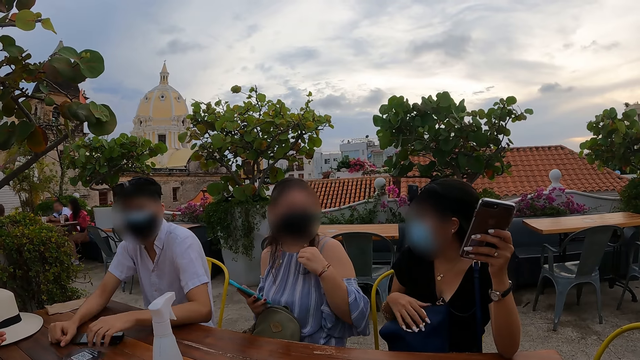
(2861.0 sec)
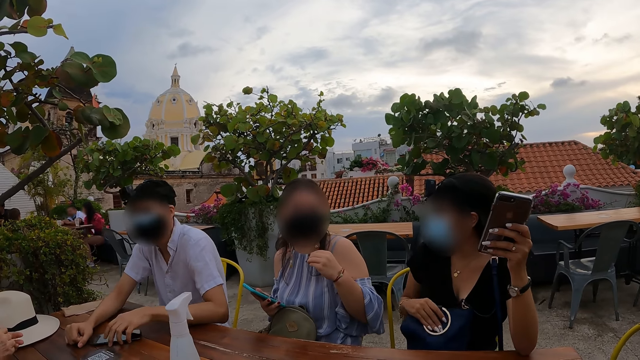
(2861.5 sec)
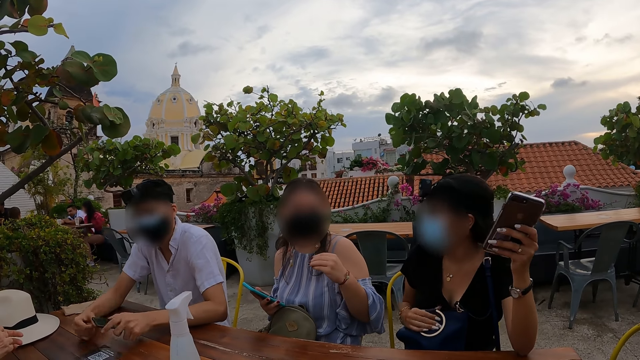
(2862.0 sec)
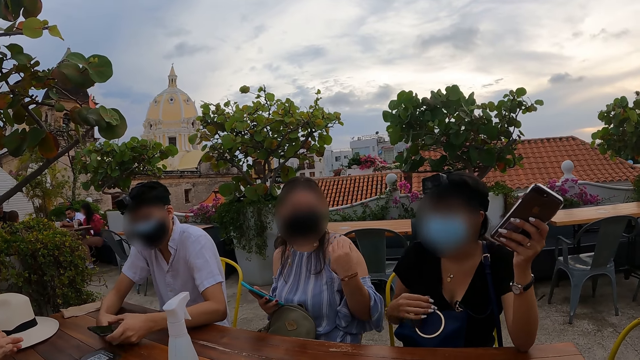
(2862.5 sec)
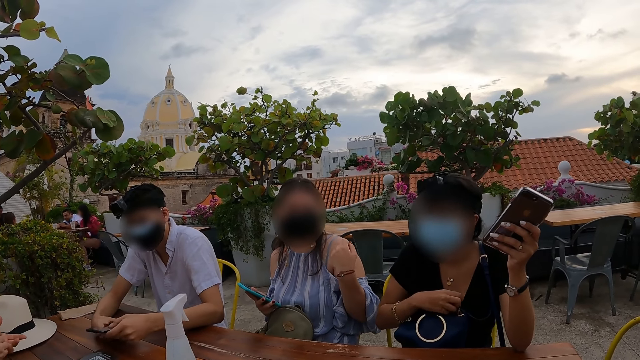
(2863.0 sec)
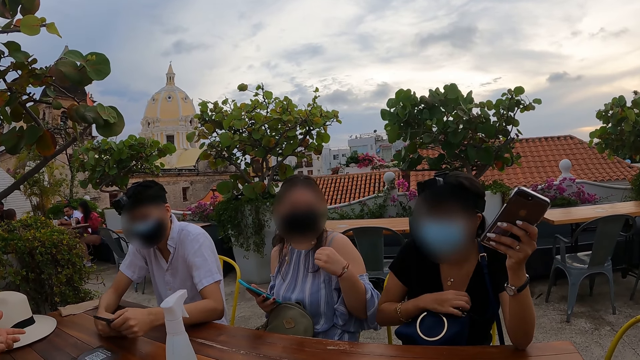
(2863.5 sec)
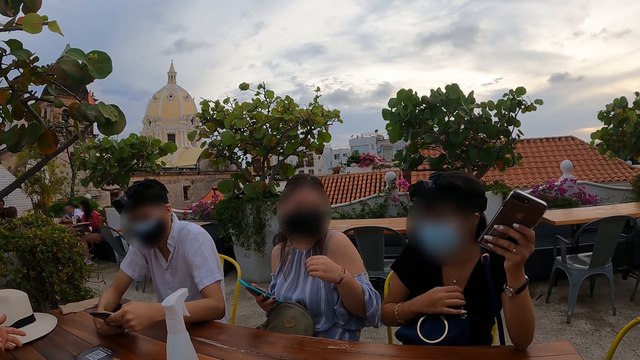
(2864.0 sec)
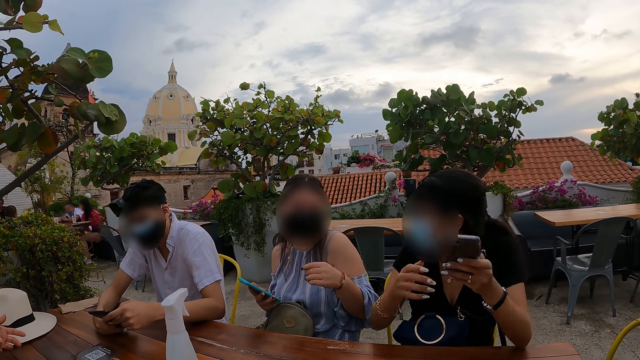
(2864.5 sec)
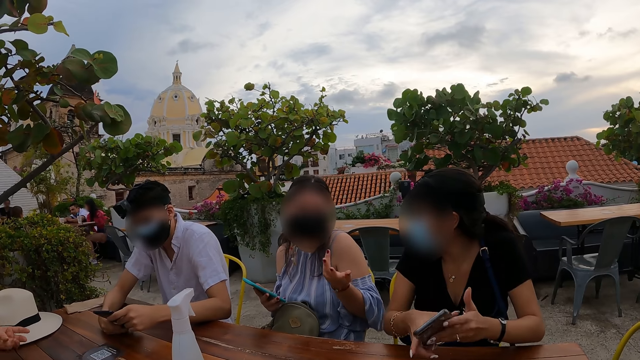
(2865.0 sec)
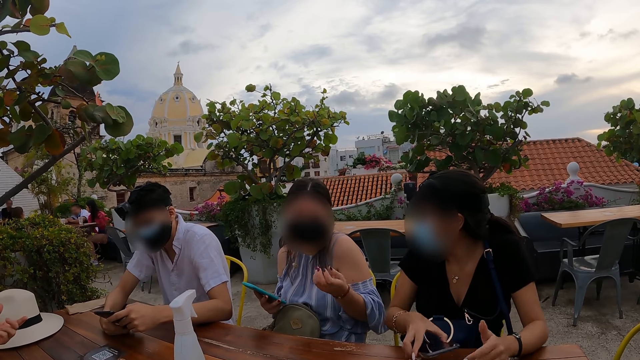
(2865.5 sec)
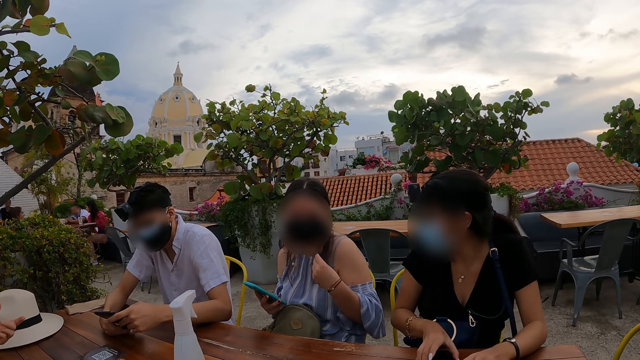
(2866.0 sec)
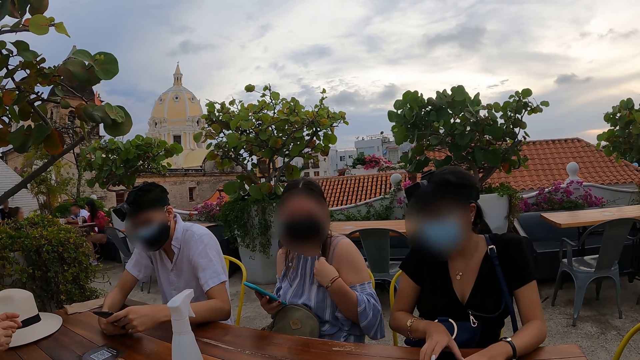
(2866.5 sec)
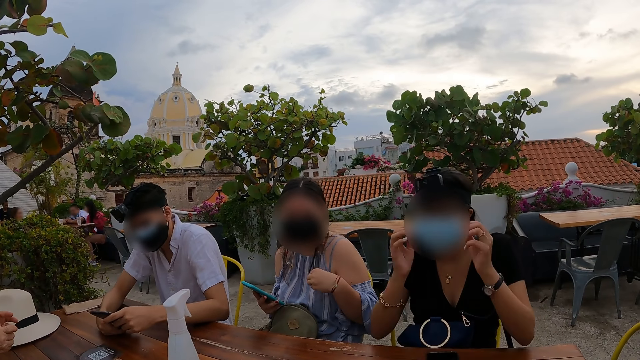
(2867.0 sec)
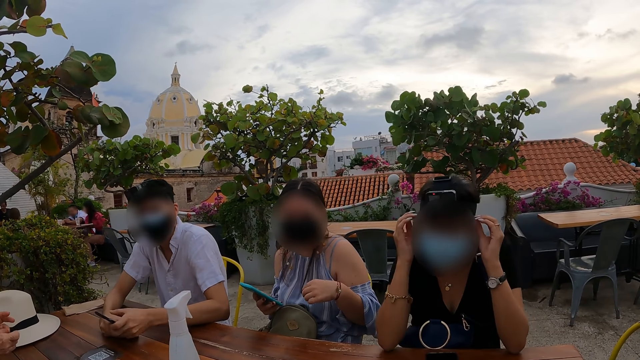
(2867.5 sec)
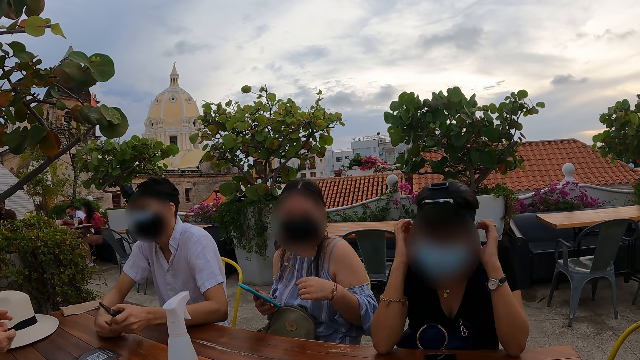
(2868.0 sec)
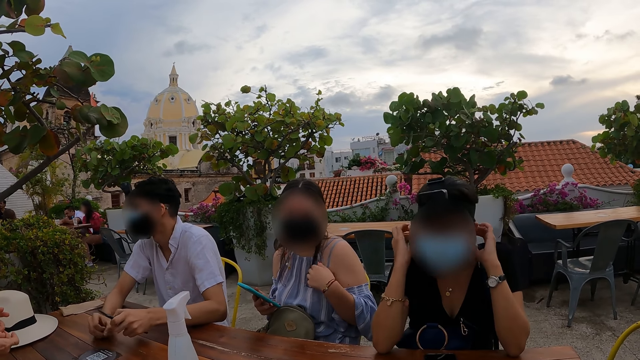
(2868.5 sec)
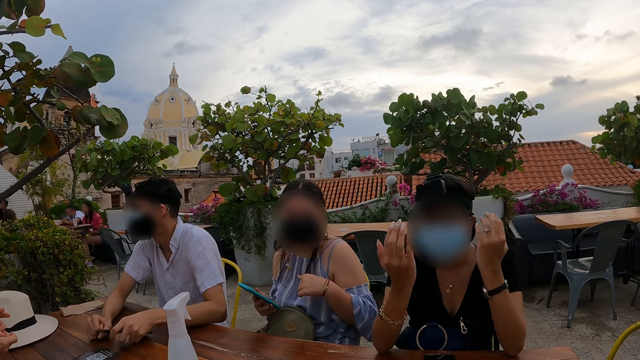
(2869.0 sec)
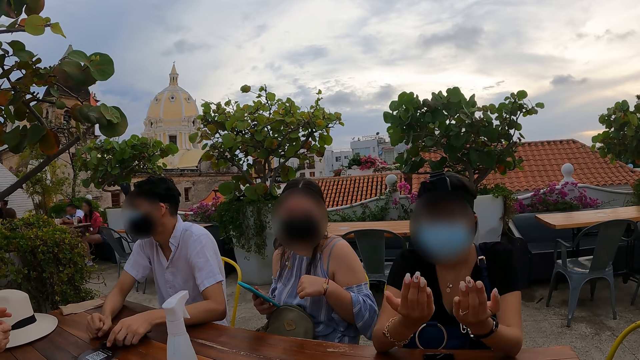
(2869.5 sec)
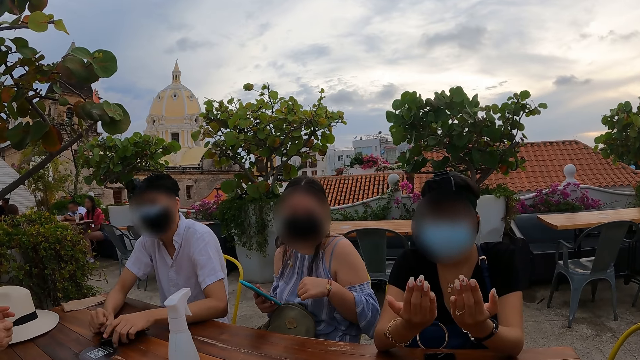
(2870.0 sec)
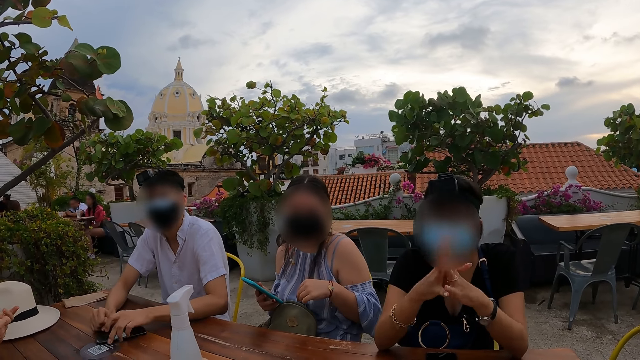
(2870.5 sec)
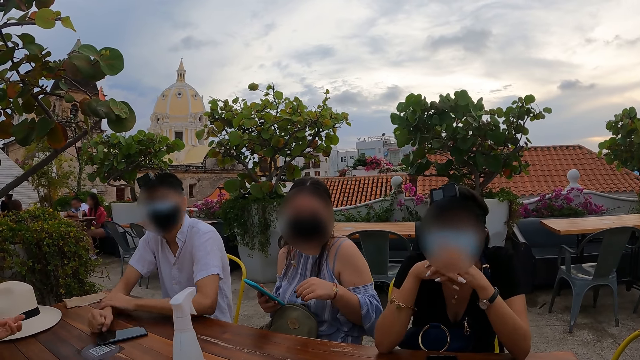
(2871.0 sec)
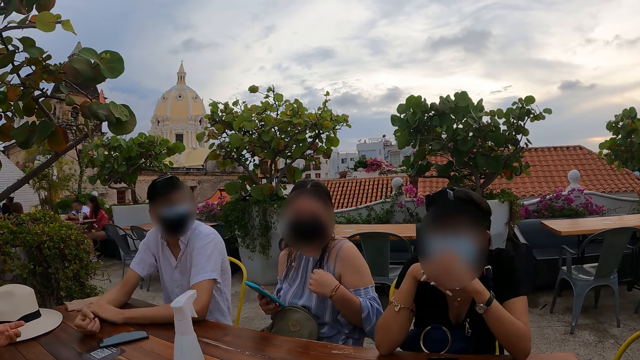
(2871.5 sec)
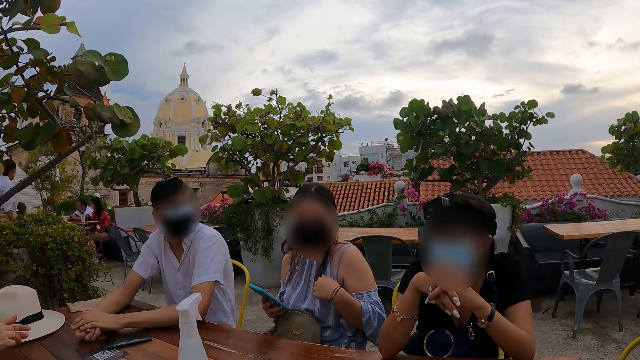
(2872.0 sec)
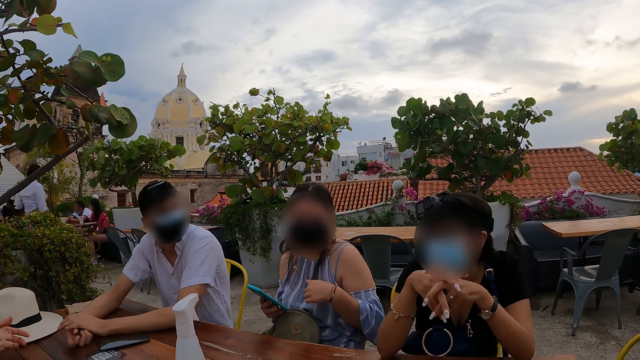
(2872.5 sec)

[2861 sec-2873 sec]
A woman holds a bag on her laps with her right hand. The woman touches the bag with her right hand. A man picks up the phone from the table with his left hand and operates the phone with both hands. The woman adjusts her neckline with her right hand, passes the phone from her left hand to her right hand, and places the phone in her right hand on the table. Another woman pulls her hair with her left hand. The first woman brushes her hair with both hands and pushes her hair backwards. The man places the phone in his left hand on the table. The first woman gesticulates with both hands and looks at her hands. The man places his left hand on his right hand on the table.

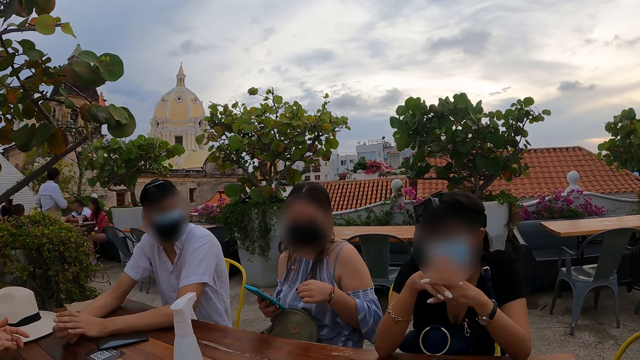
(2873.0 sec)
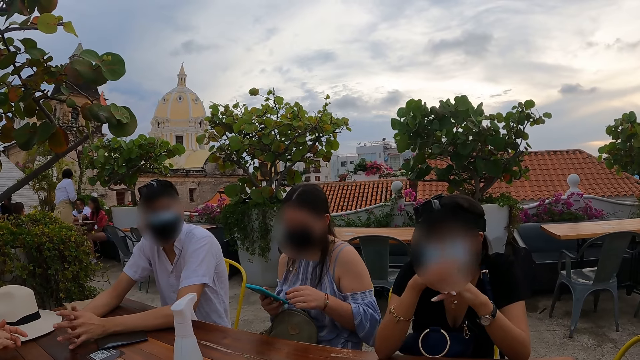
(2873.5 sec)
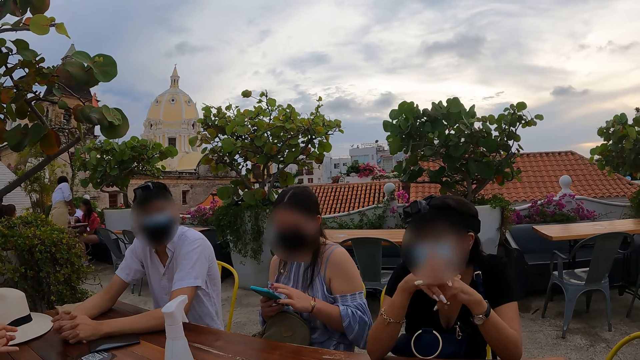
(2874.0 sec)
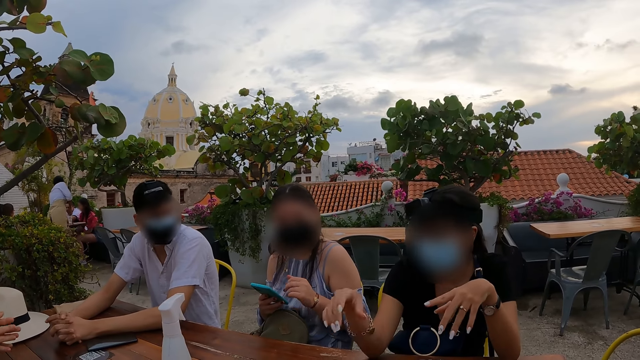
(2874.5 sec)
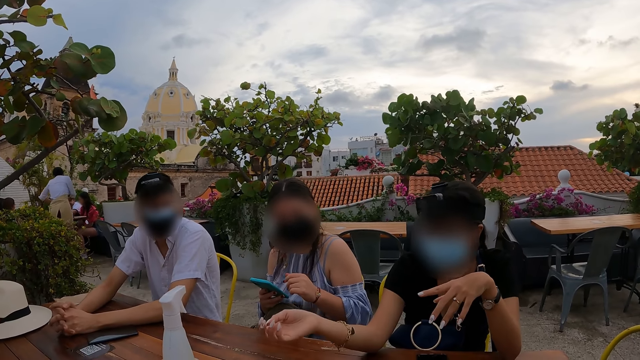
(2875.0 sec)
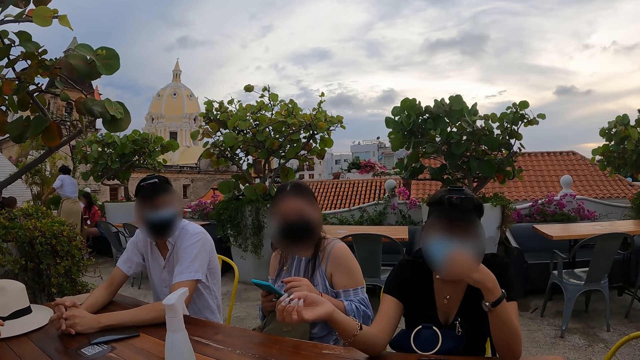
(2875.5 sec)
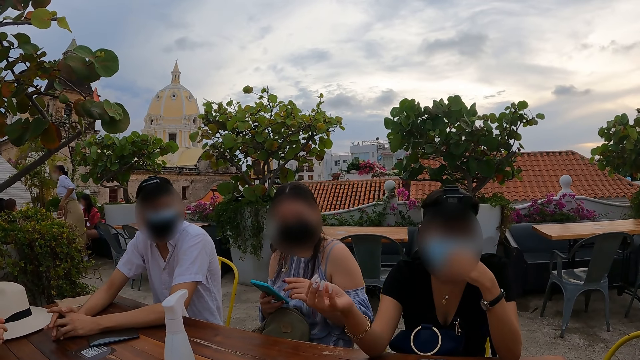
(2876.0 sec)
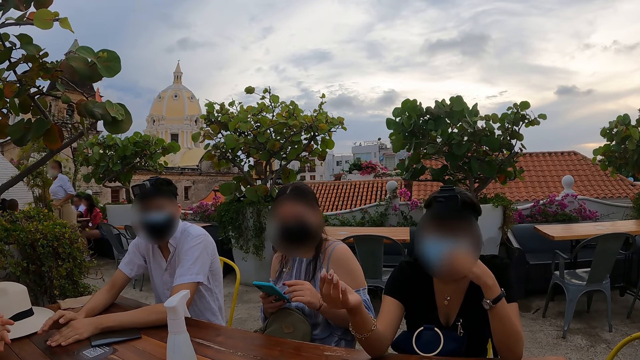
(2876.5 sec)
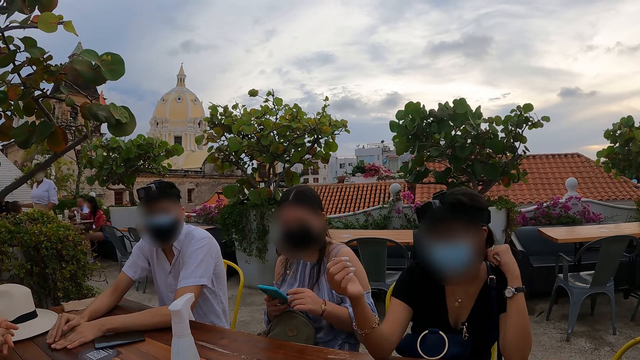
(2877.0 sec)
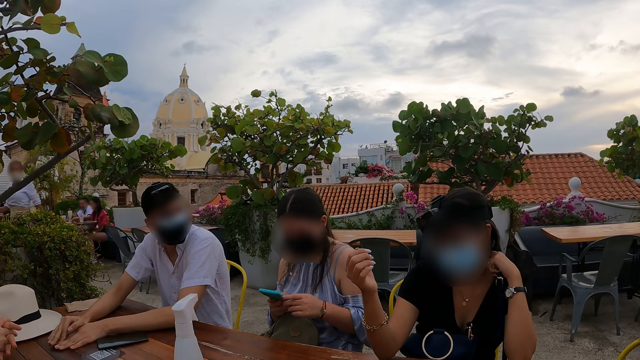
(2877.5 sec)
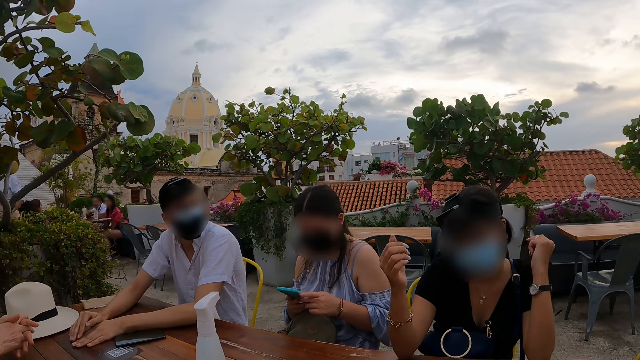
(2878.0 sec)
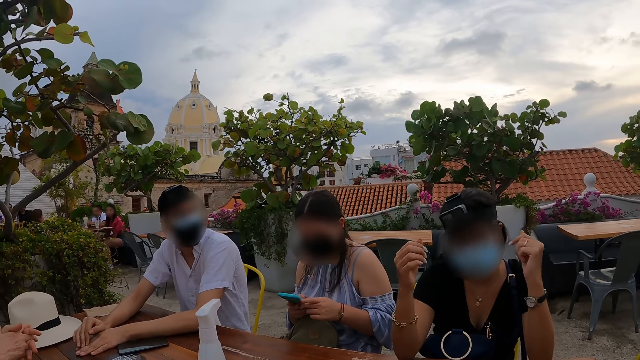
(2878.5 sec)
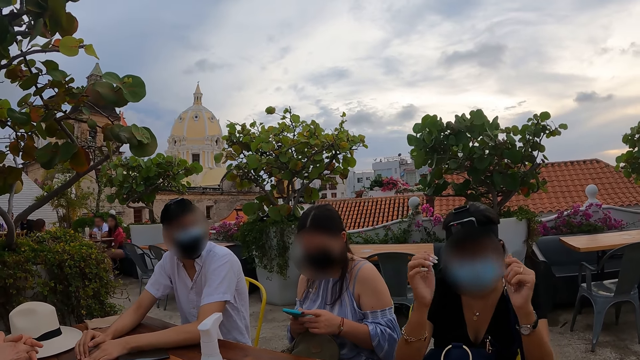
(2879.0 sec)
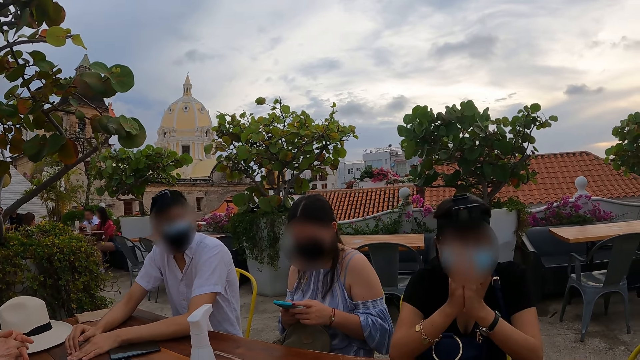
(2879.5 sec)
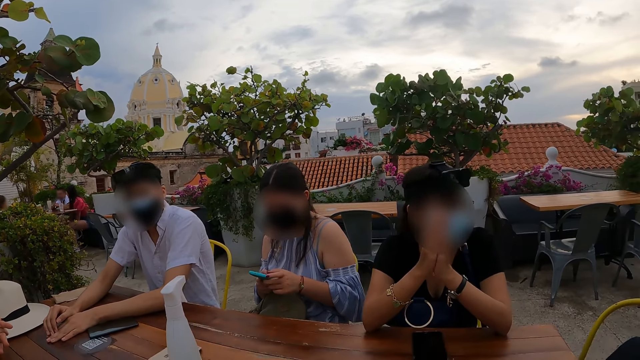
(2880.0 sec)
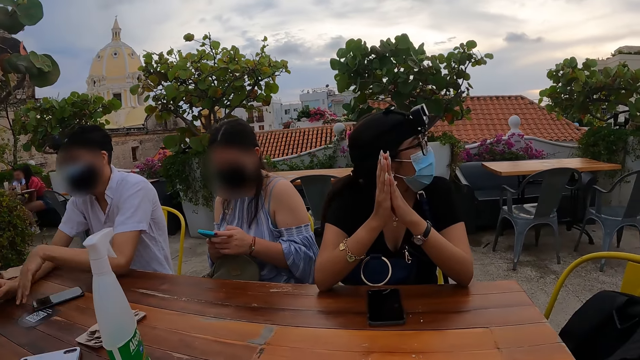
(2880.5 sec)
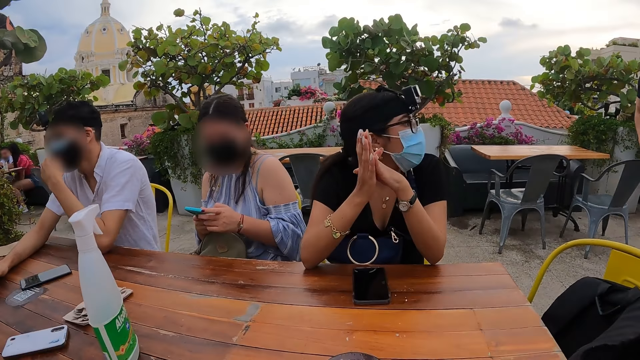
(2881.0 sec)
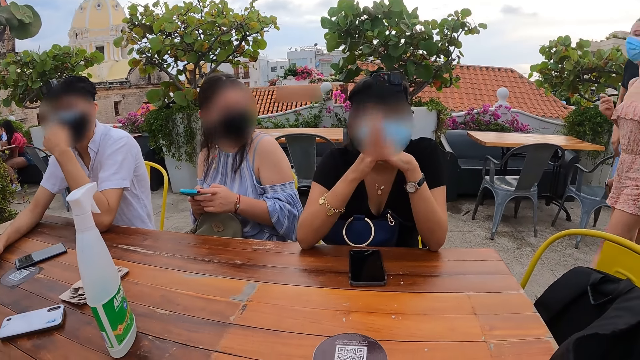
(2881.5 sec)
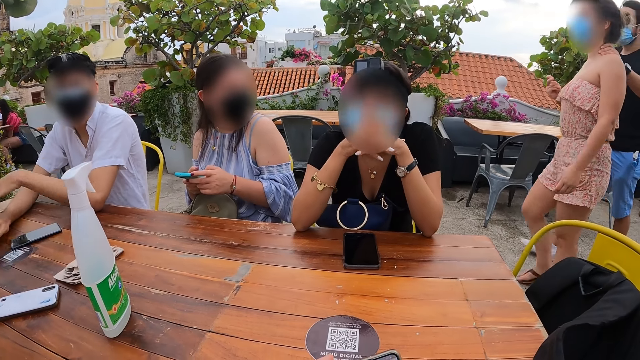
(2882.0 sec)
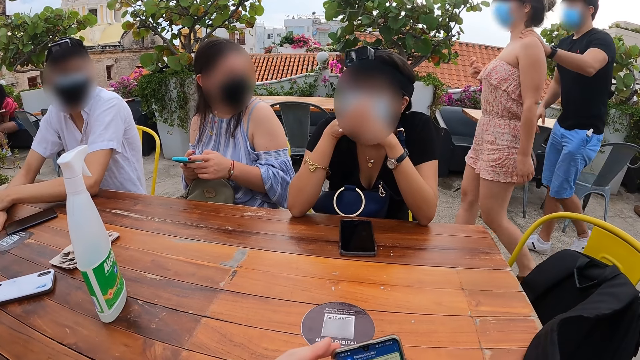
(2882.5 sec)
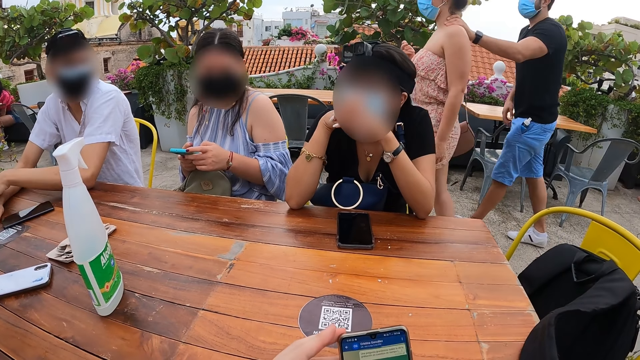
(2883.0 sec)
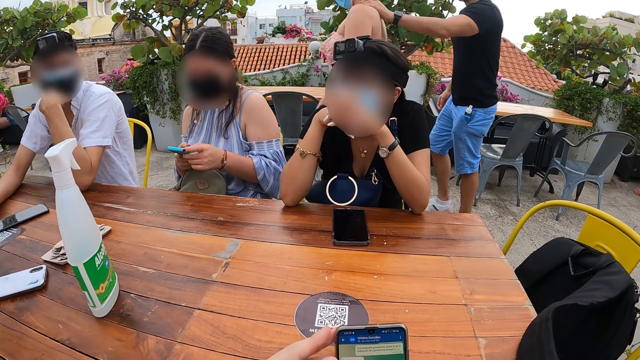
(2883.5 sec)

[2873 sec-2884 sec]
A woman pulls her hair with her hand and operates the phone in her right hand with her left hand. Another woman adjusts her face mask with her left hand. The first woman operates on her phone. The other woman clasps her hands. A man adjusts his face mask with his left hand and places his left hand on his right hand on the table. The man adjusts his face mask with his left hand.
